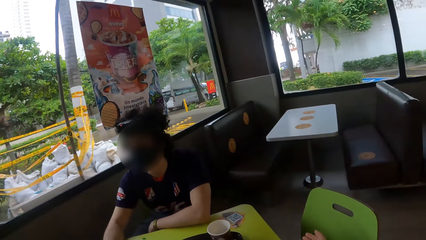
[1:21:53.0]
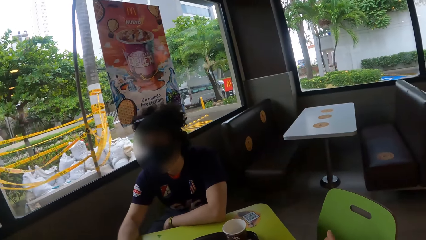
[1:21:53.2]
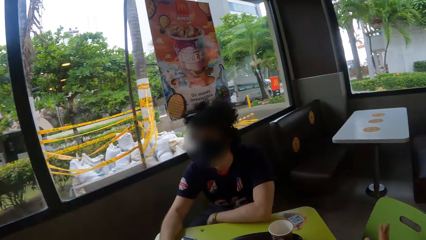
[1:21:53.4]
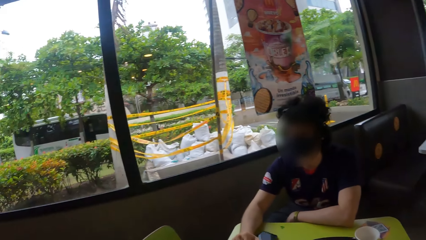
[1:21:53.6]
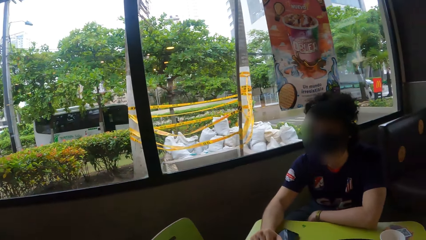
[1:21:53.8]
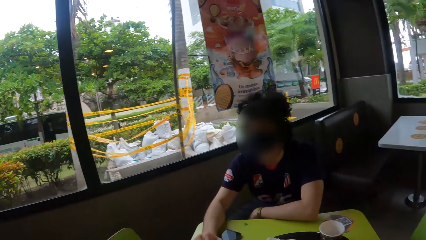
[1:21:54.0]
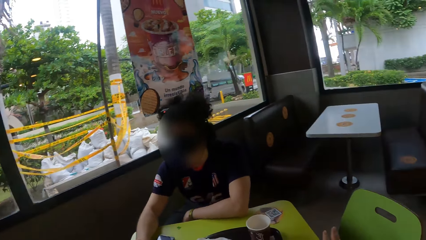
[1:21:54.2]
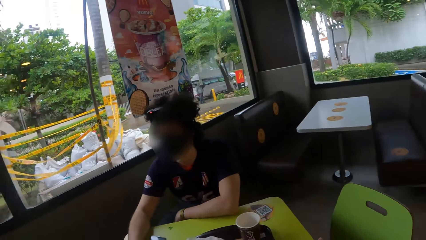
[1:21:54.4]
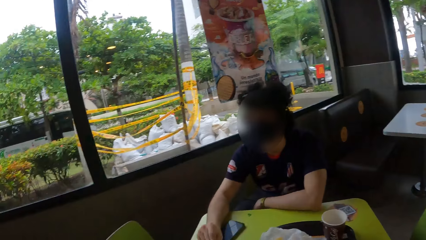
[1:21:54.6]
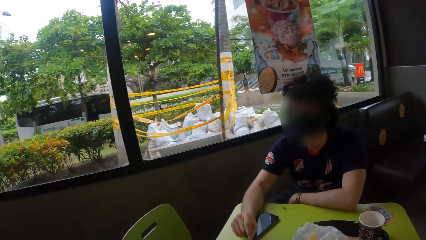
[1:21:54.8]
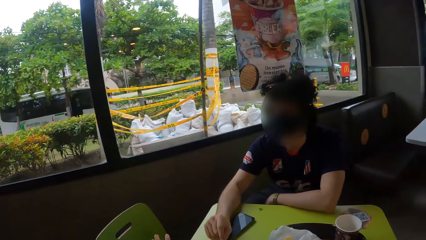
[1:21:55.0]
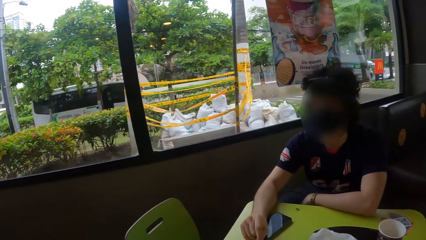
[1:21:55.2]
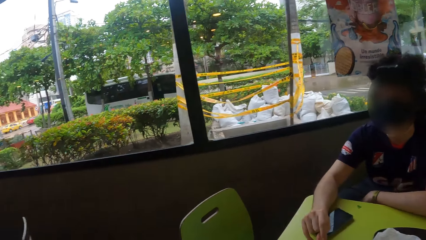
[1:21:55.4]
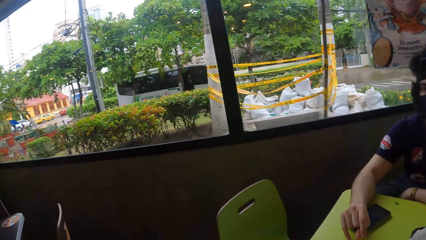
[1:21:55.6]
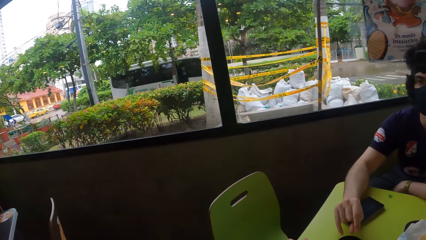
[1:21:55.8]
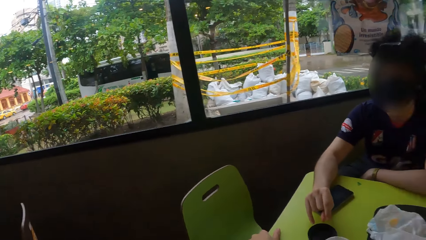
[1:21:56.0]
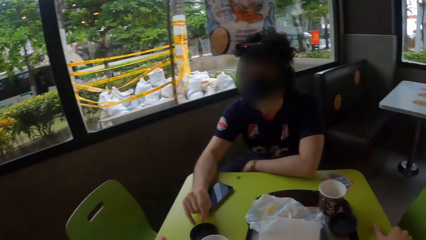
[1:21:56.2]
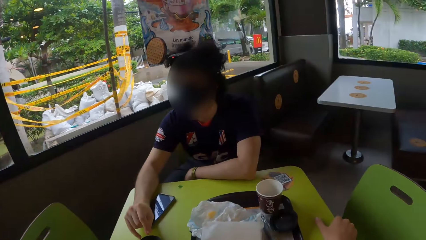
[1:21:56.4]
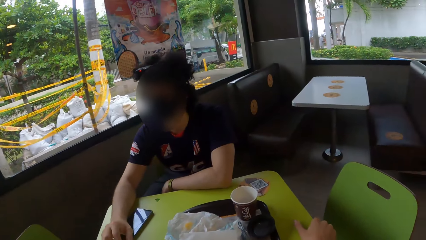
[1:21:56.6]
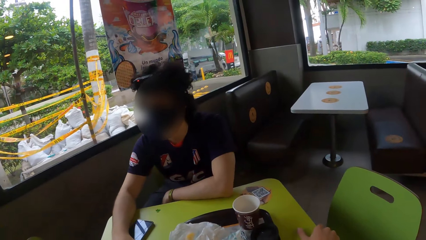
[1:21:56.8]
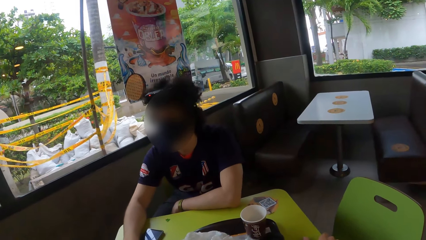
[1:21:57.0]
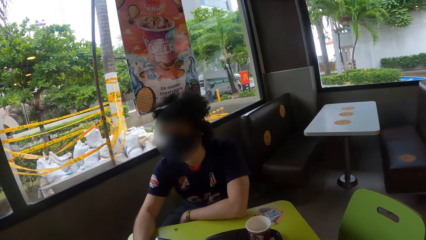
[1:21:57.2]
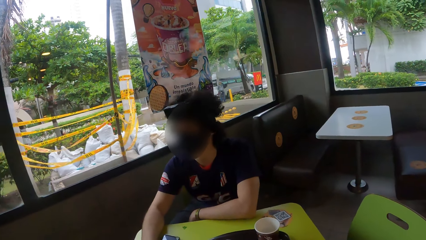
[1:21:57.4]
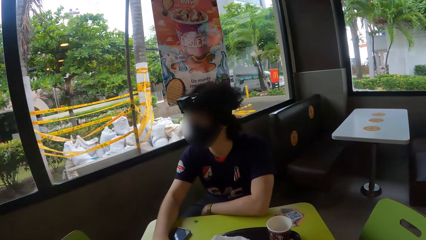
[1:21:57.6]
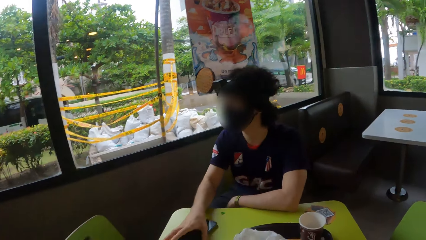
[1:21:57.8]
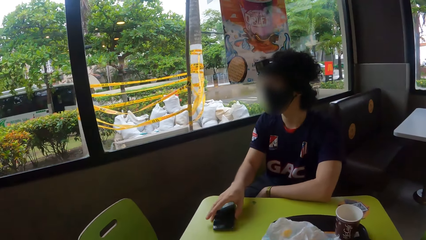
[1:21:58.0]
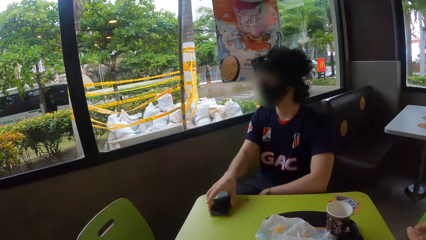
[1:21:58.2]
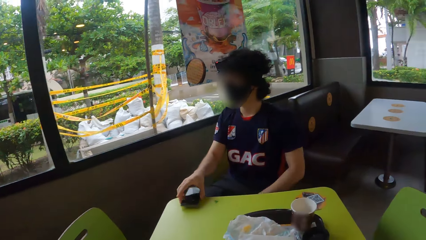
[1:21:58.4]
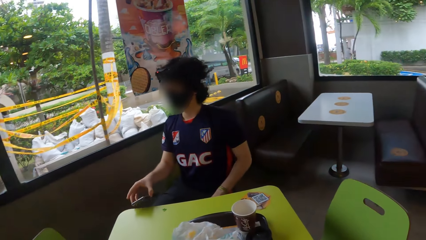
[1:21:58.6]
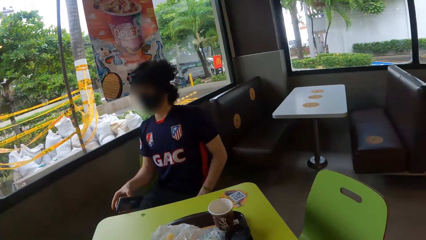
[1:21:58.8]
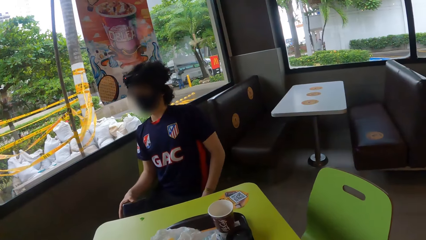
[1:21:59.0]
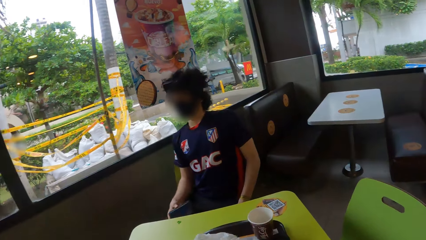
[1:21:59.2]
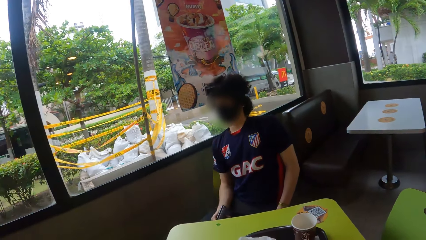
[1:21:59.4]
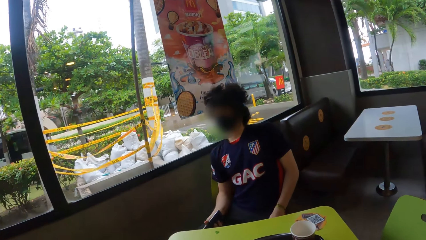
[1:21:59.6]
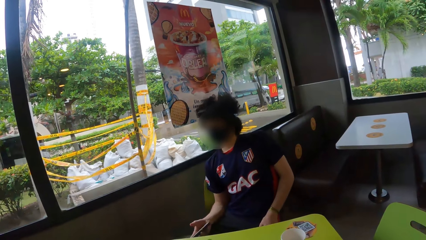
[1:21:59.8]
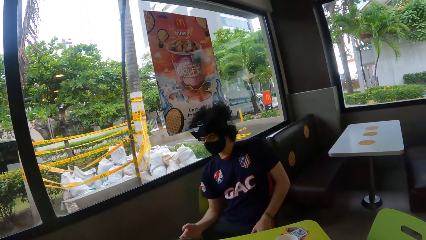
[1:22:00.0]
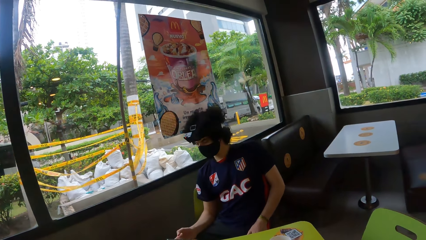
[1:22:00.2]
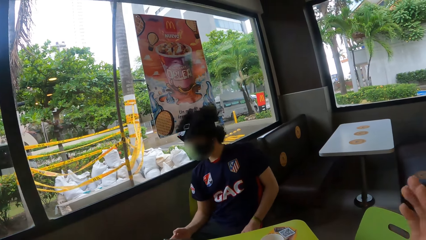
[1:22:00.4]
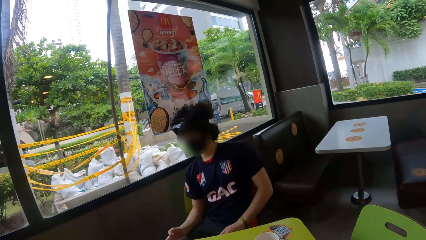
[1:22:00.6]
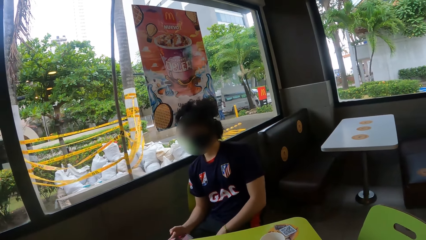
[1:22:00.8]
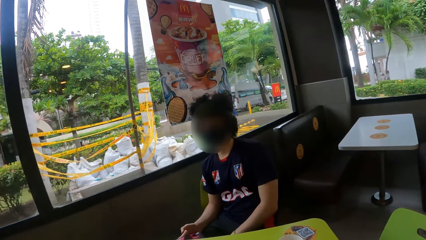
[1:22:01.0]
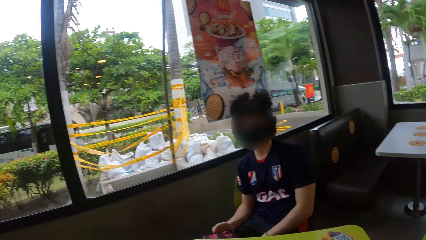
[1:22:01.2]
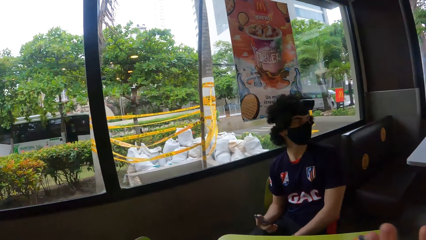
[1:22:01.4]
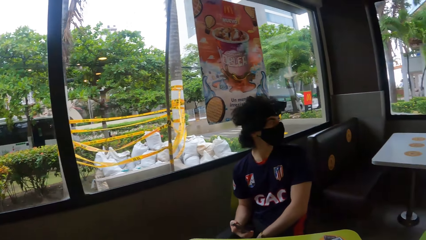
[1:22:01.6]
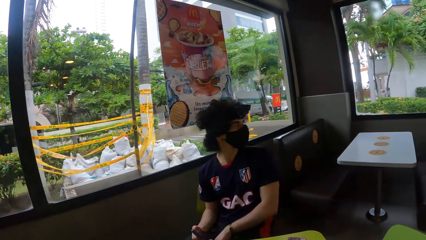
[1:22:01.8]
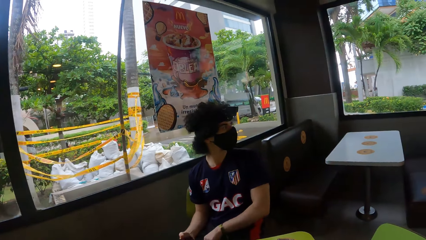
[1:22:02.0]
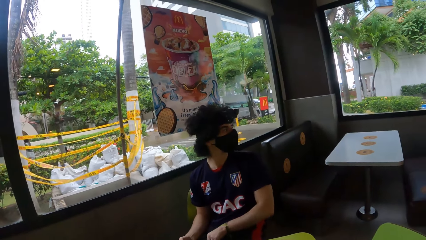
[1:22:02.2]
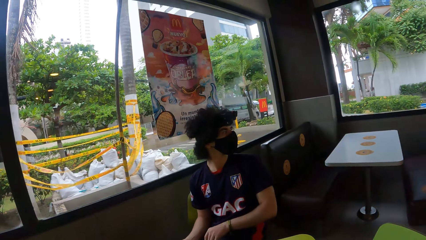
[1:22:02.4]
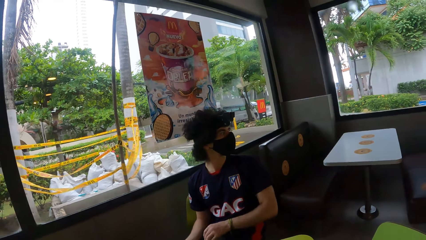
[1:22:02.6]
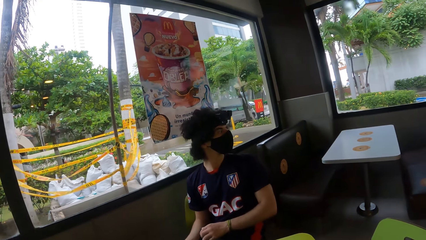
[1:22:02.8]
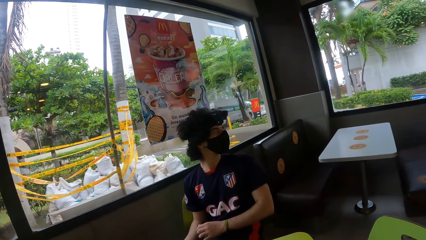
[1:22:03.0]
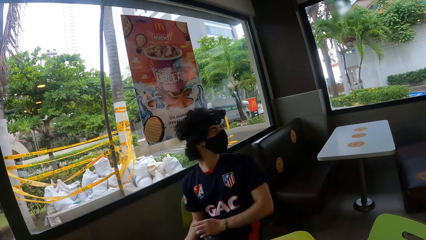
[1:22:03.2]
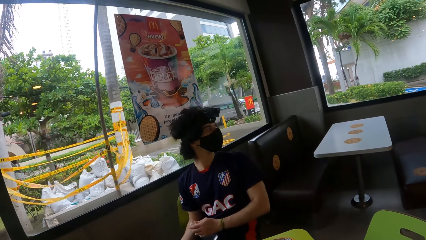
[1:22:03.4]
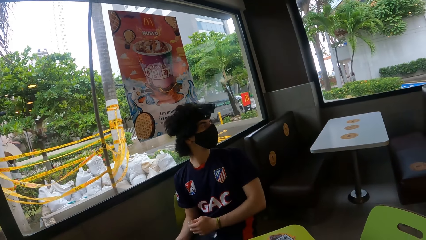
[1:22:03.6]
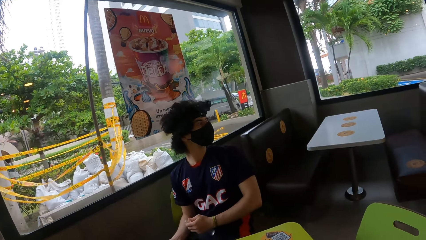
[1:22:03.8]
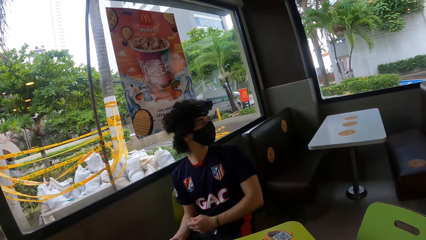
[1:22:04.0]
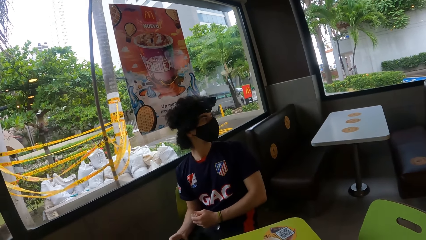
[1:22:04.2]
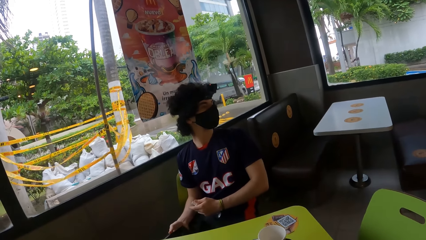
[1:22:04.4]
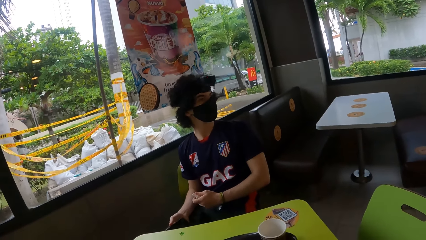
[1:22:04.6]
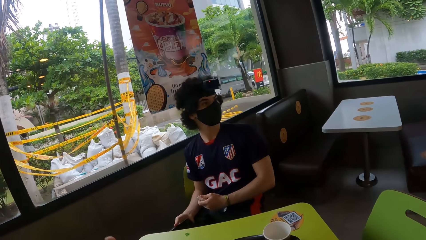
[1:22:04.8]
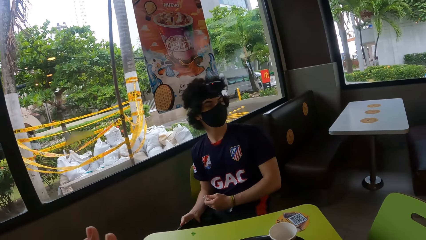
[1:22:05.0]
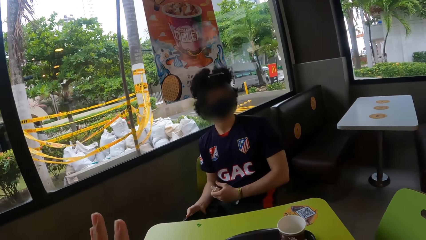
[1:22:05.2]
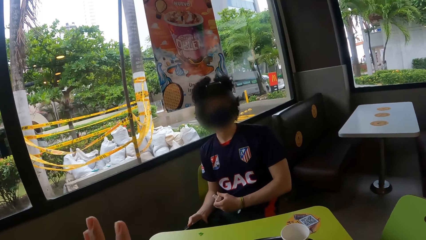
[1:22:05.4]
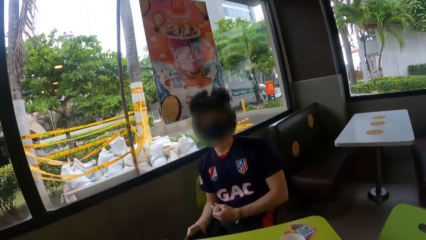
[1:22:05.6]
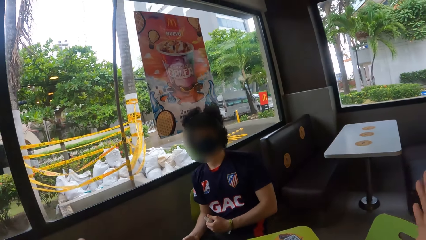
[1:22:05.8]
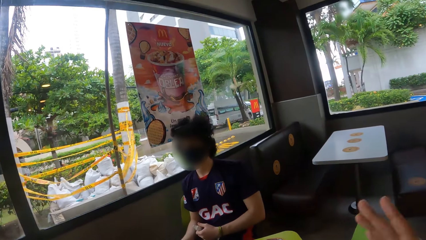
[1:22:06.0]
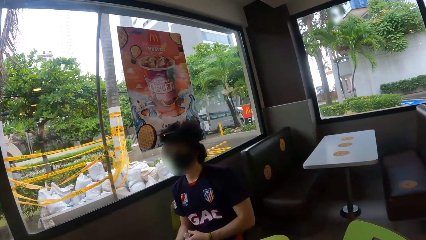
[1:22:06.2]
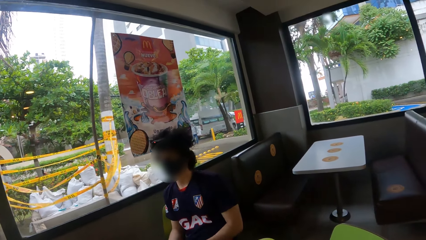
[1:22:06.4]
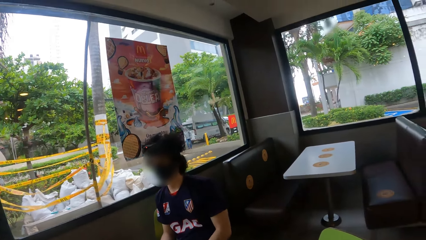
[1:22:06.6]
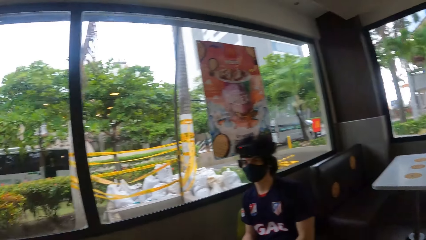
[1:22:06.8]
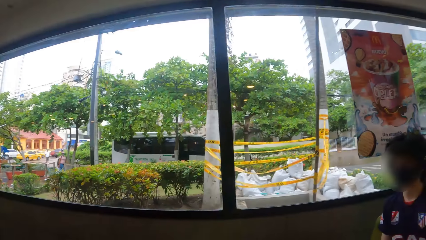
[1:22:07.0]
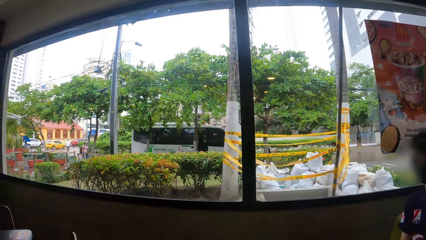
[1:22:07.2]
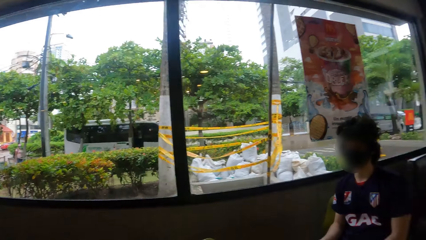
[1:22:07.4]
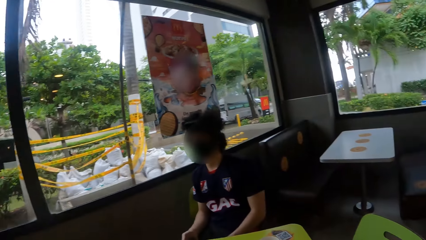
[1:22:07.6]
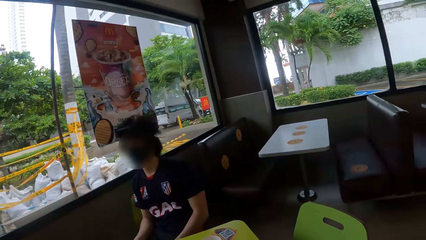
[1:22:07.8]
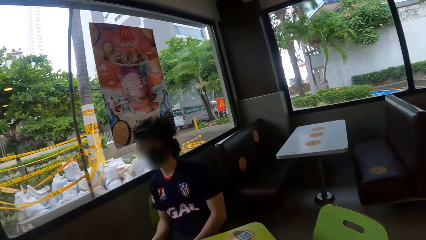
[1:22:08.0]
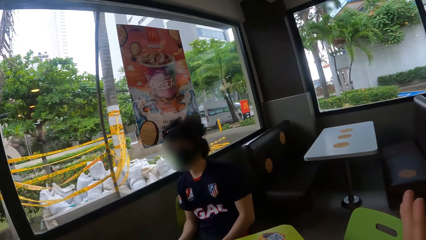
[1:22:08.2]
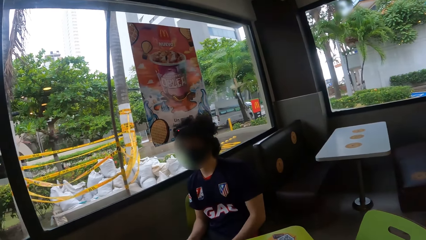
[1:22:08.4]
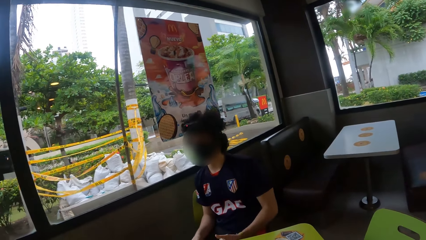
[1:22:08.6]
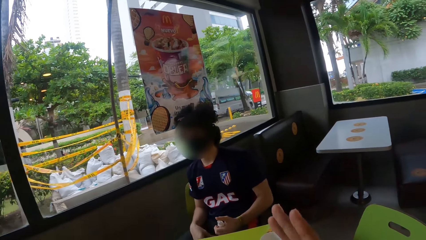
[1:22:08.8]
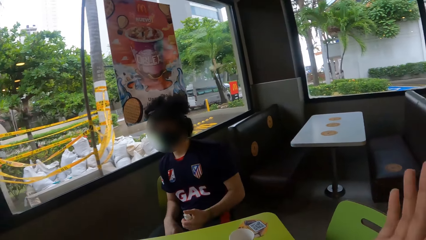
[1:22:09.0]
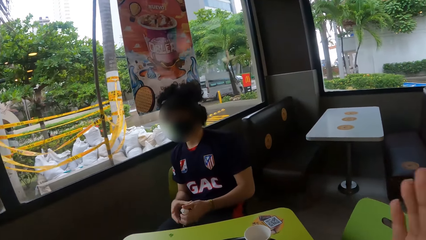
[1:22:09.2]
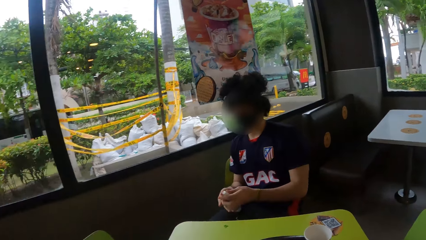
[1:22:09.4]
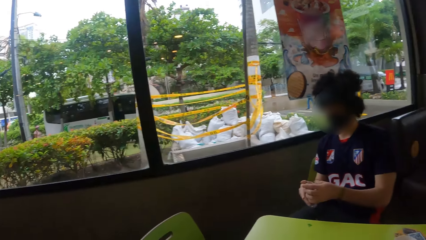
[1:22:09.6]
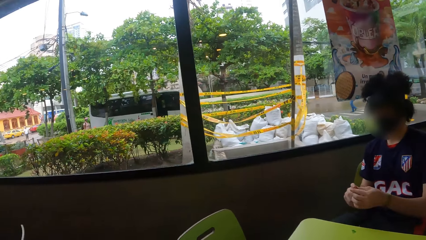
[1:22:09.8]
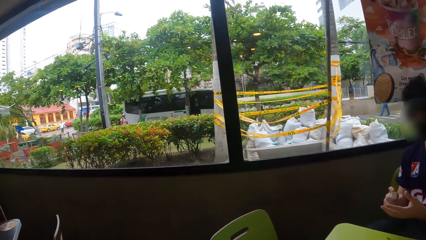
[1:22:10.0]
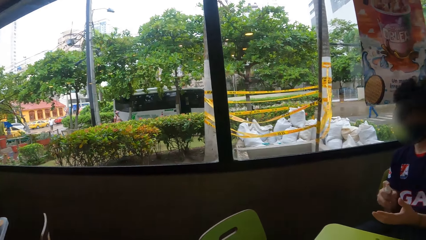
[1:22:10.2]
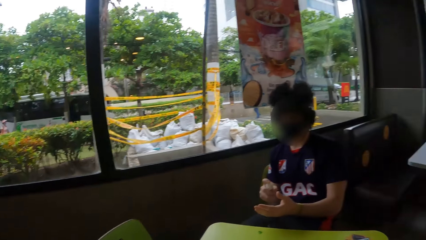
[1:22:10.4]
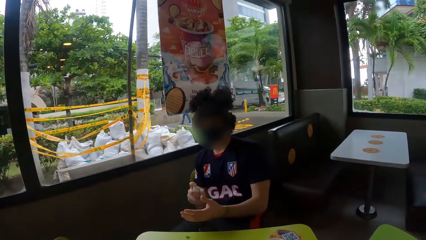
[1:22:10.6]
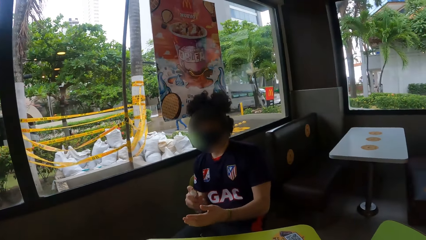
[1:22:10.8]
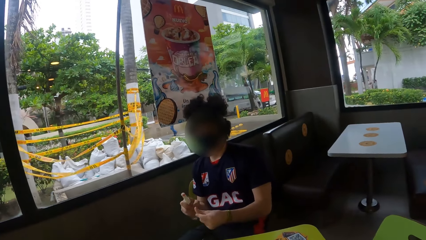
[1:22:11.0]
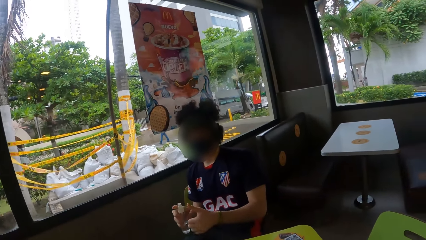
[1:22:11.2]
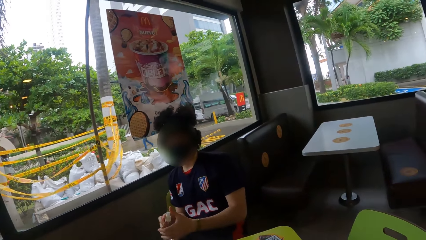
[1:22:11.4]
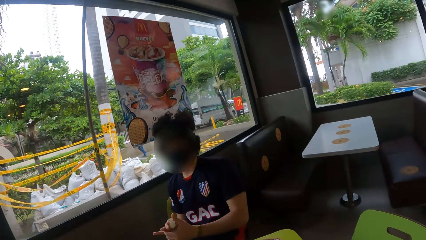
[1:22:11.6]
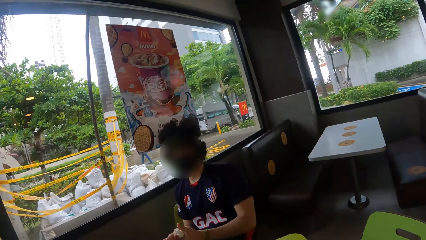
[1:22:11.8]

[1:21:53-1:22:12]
A man picks up the phone from the table. He touches the phone. The camera wearer raises a hand. The man looks aside. The camera wearer looks around the cafeteria. They raise the hand and gesture with both hands. They look around the cafeteria. The man holds a bottle of sanitizer. The camera wearer raises the hand and looks around the cafeteria. The man puts the sanitizer on his hands.
